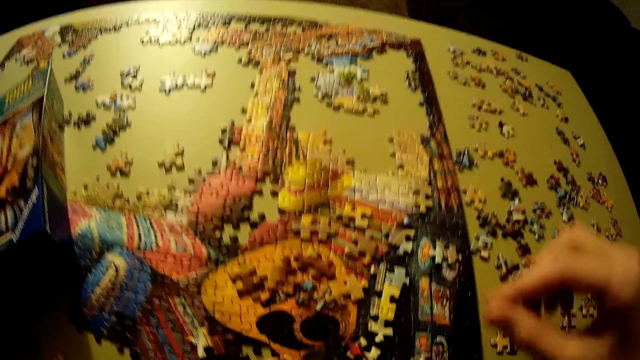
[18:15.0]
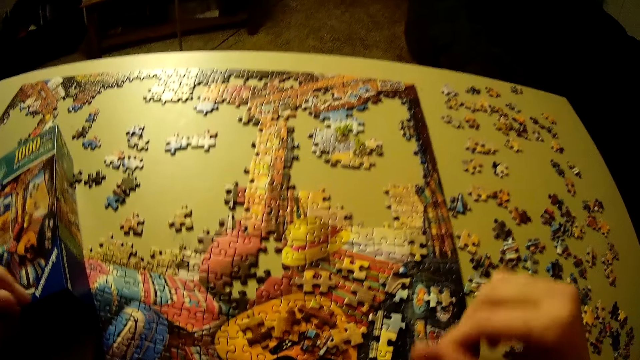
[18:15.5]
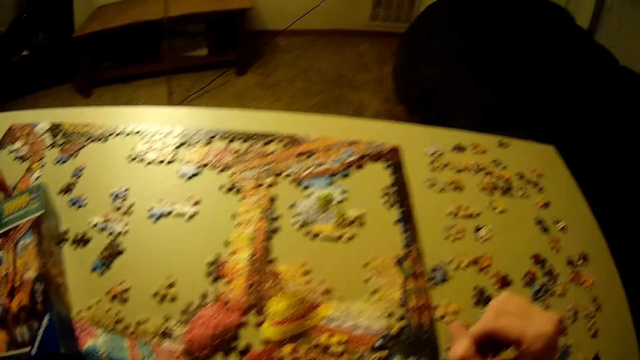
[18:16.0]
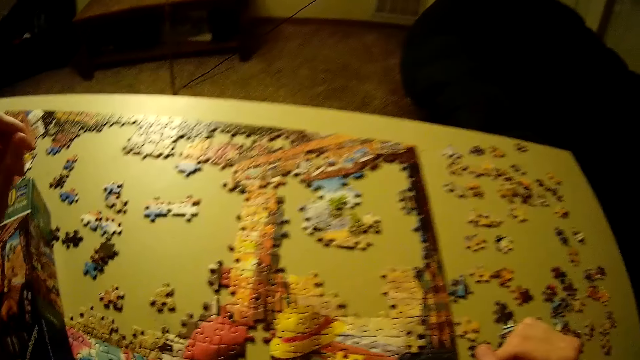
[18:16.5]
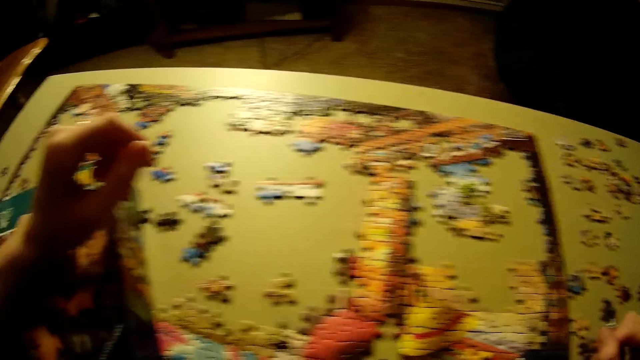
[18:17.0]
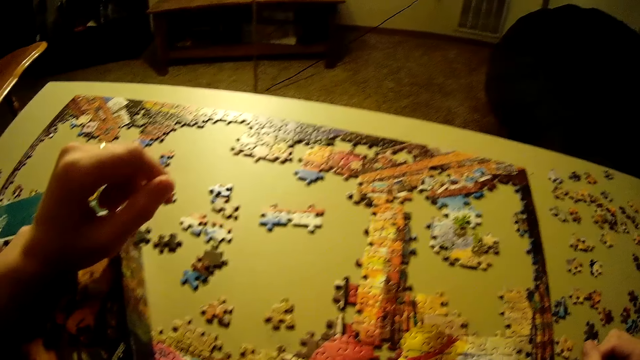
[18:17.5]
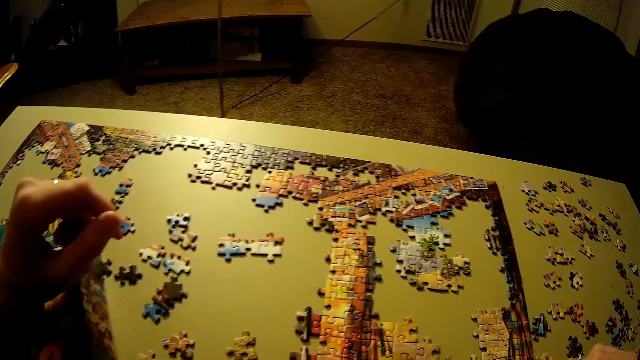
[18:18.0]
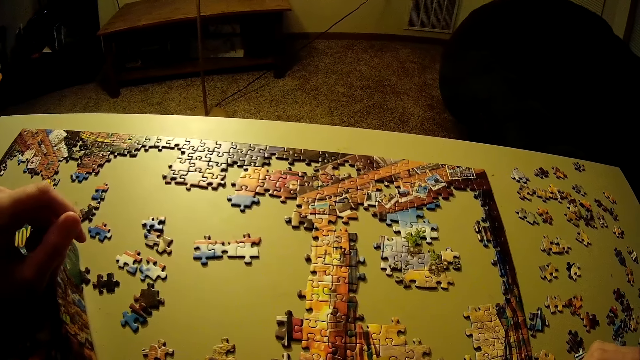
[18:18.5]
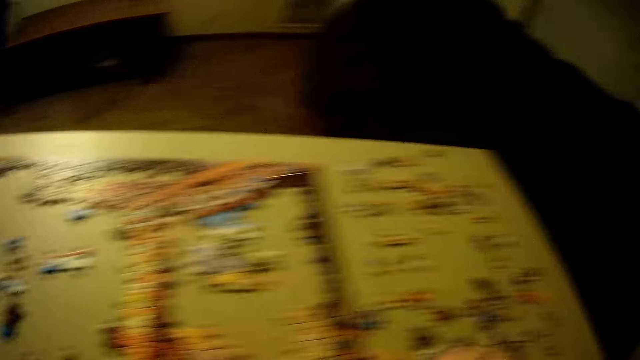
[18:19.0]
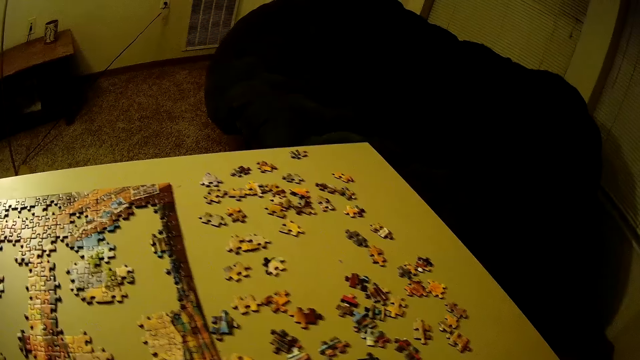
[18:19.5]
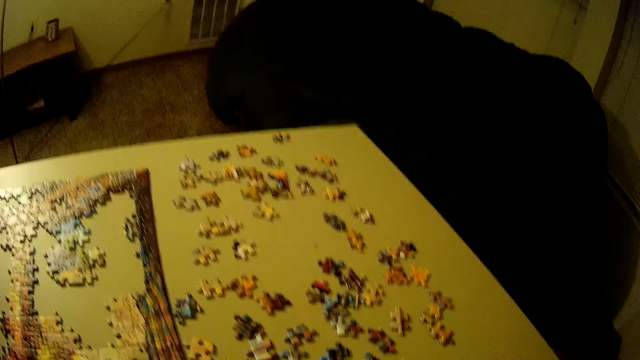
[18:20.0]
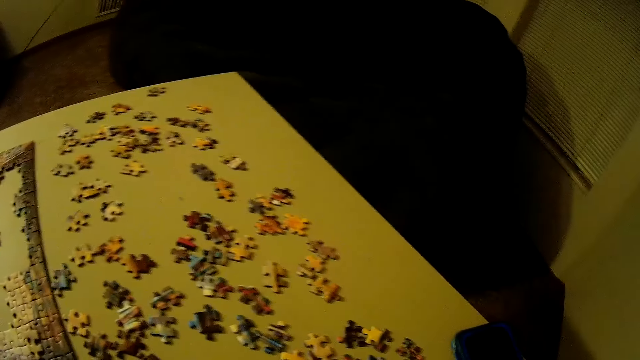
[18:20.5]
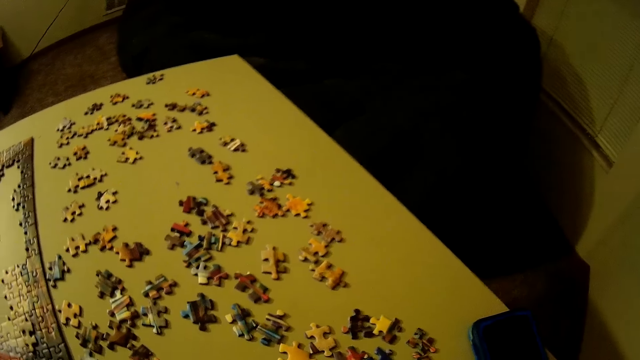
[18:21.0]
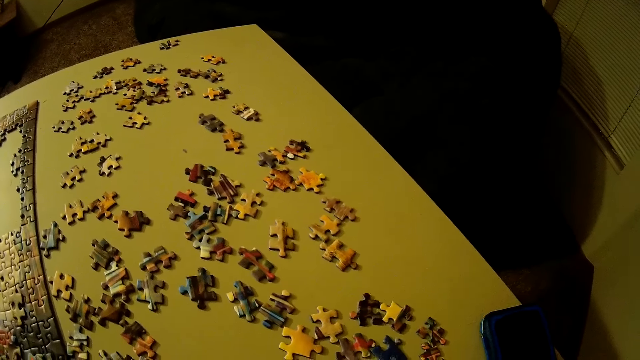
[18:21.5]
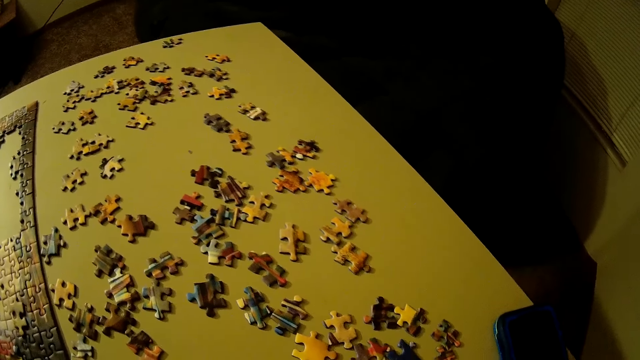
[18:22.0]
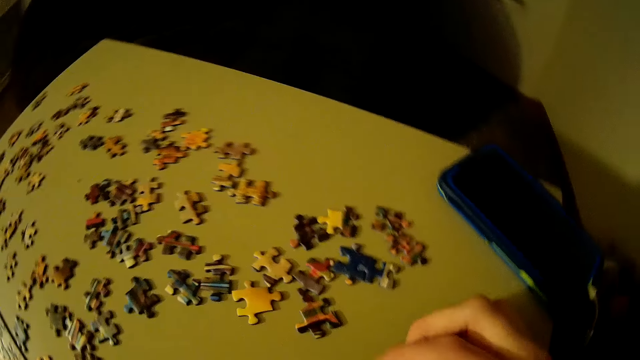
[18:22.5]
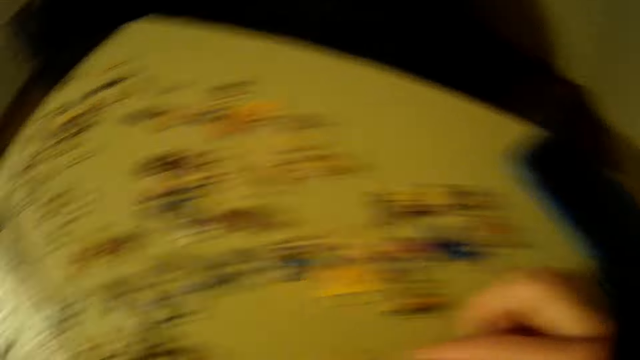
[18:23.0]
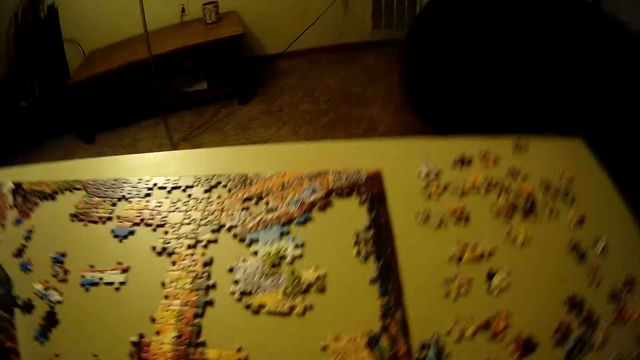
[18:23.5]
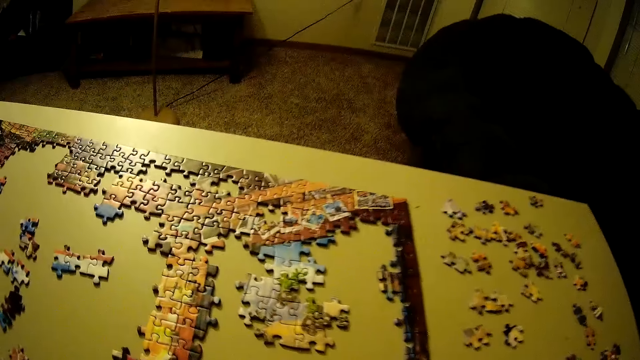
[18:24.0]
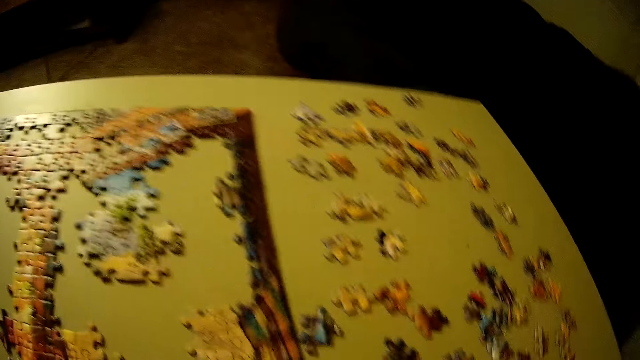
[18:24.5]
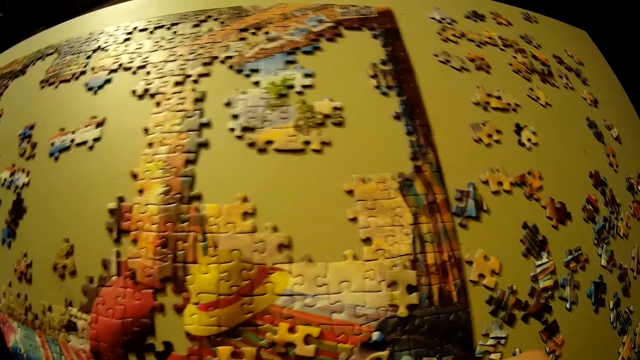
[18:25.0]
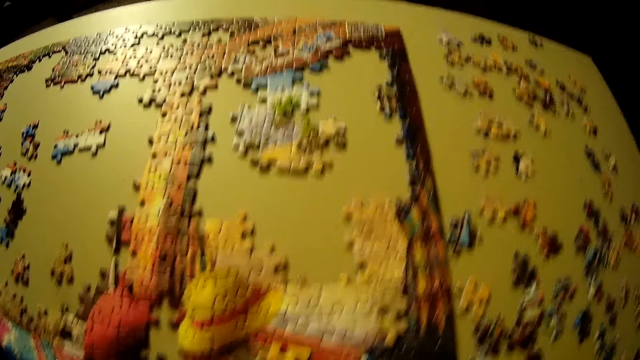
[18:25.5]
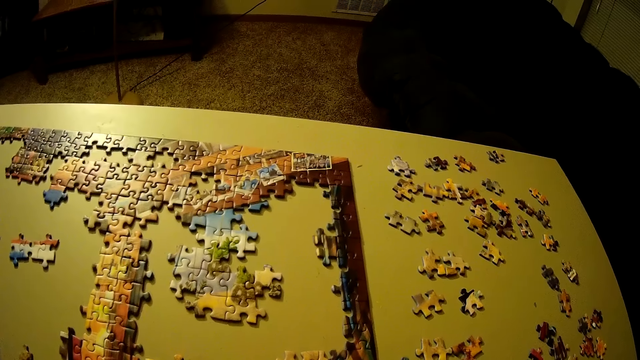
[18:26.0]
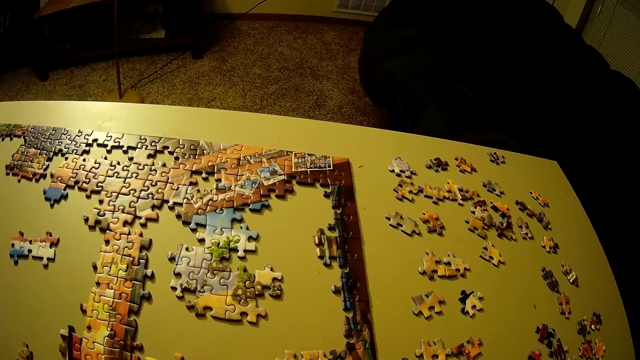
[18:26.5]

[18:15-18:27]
The camera wearer looks around. He places his hand on the box. He moves a piece of the puzzle on the table.

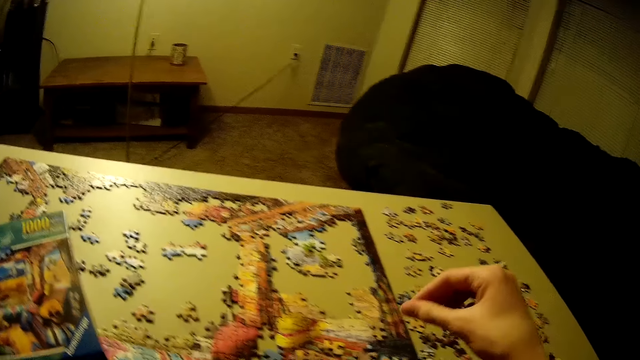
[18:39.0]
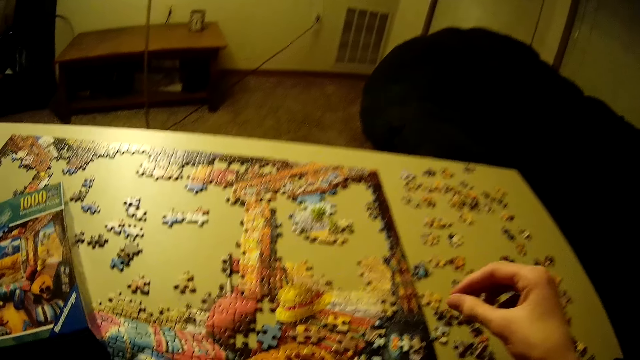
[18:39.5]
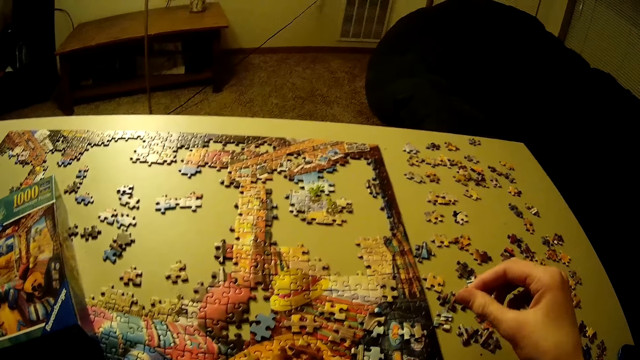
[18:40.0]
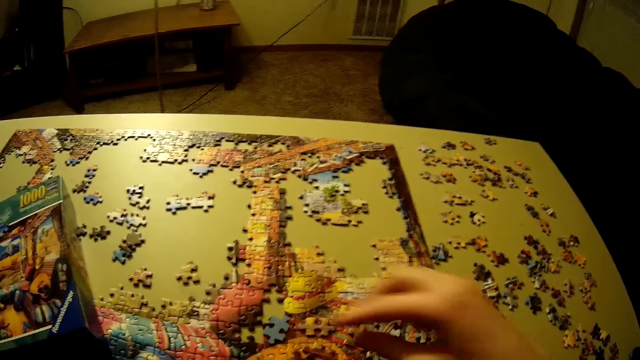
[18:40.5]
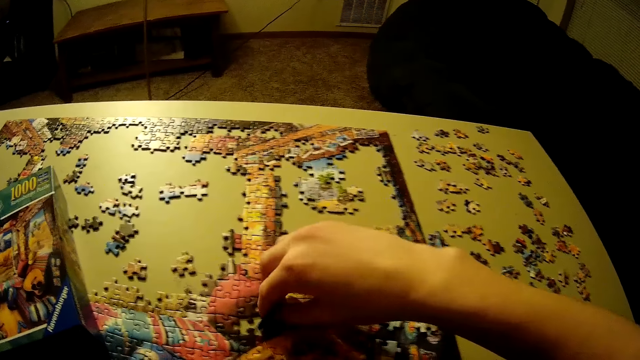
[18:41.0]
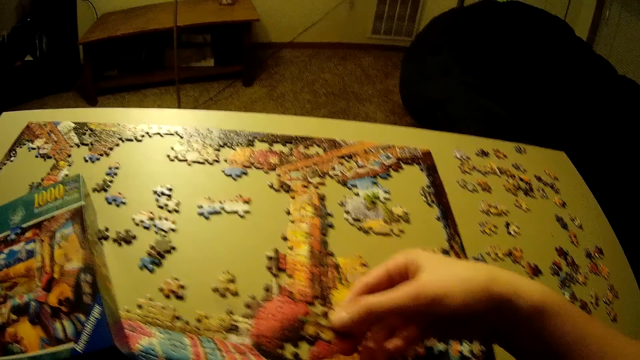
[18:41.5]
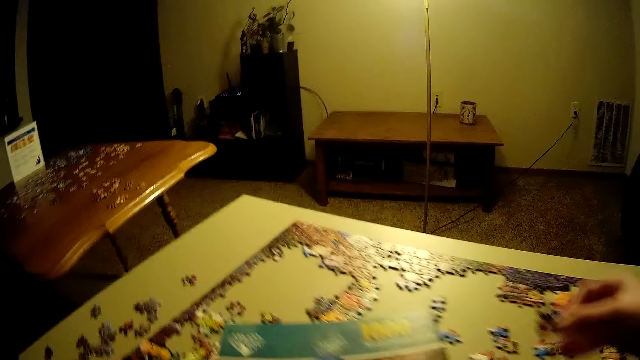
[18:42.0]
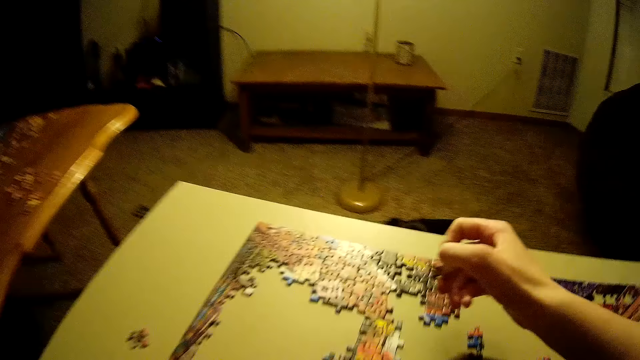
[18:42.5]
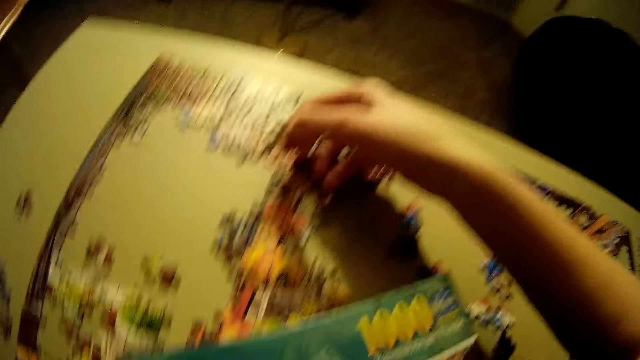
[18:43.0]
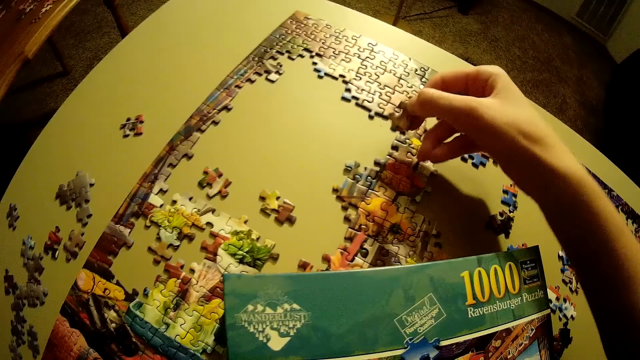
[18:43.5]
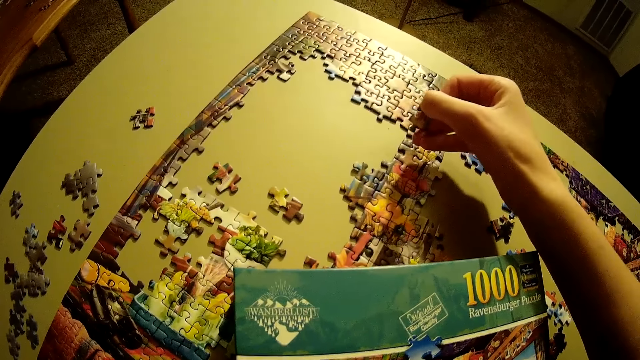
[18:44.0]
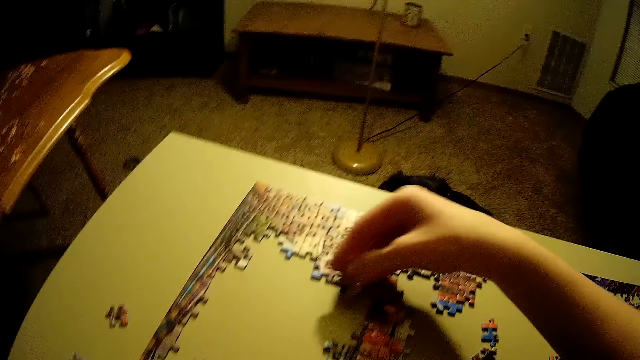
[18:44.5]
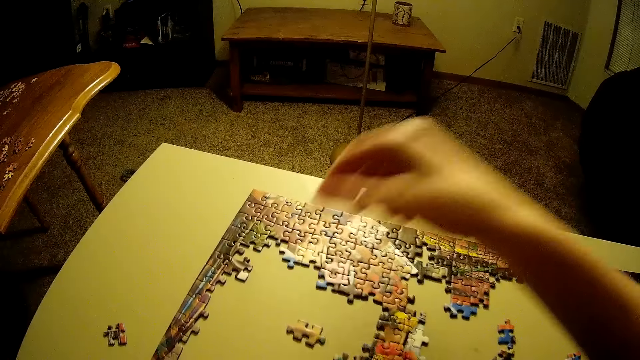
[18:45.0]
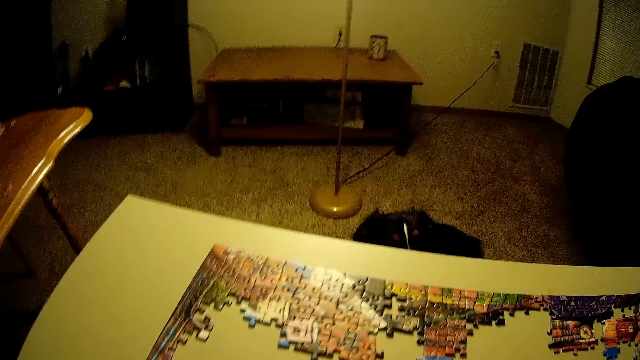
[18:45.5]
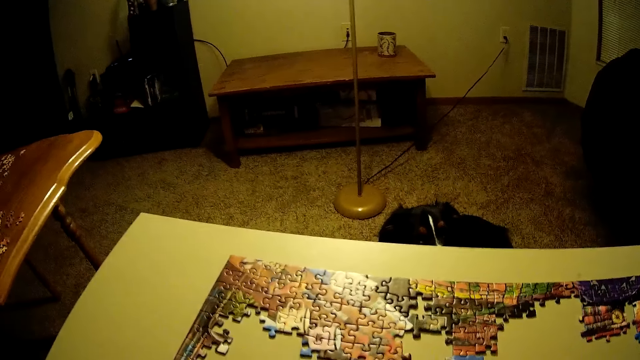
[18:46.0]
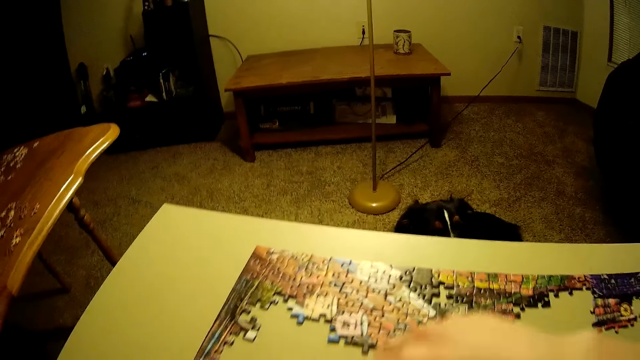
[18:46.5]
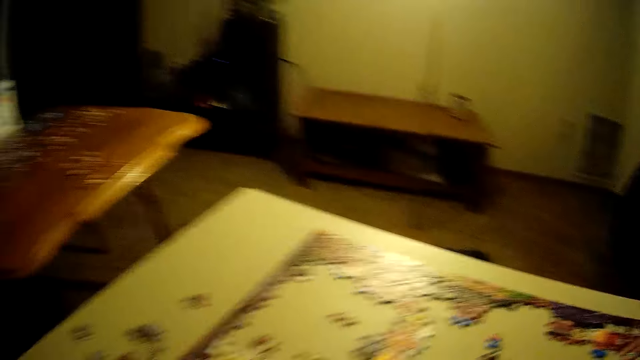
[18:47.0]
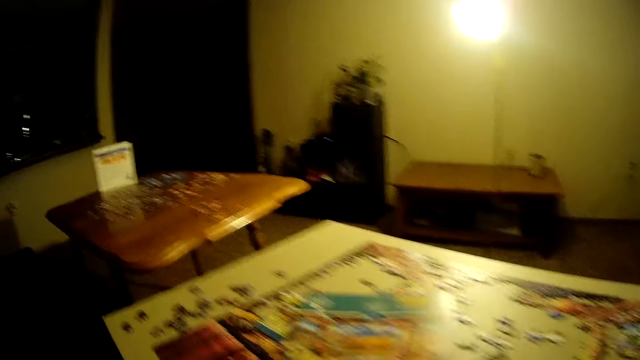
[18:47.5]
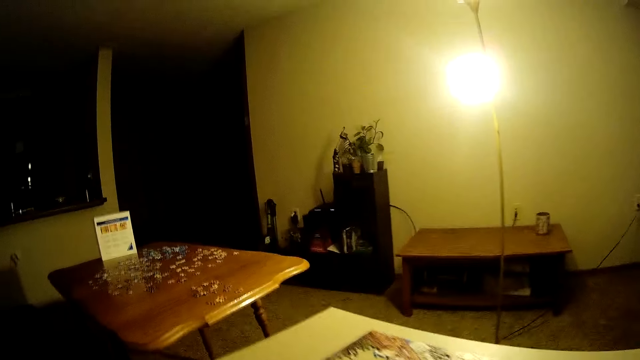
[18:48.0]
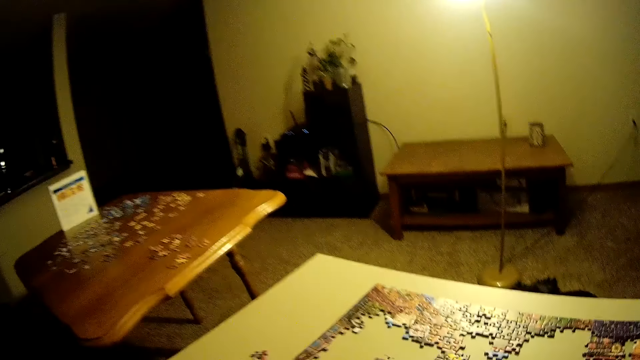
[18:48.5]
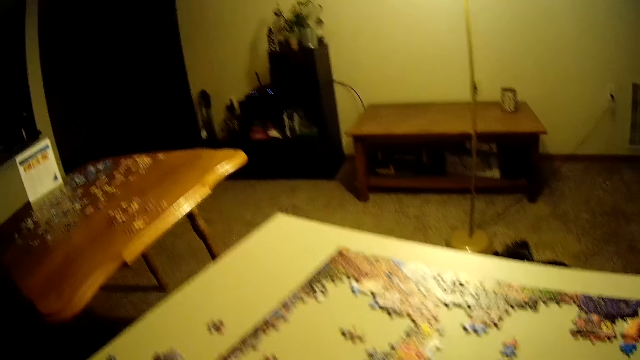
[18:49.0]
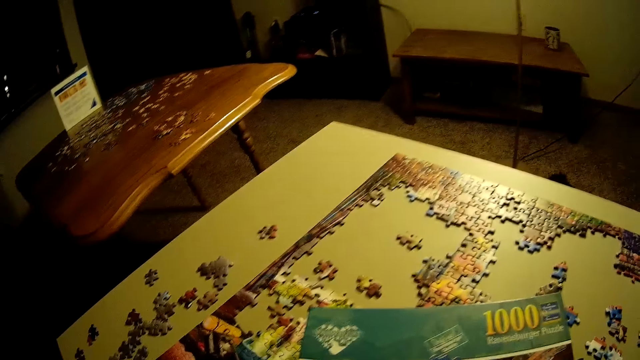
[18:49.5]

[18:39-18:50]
The camera wearer picks up a piece of the puzzle on the table. They place the piece of the puzzle on the table. They look around.
